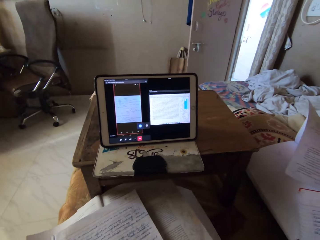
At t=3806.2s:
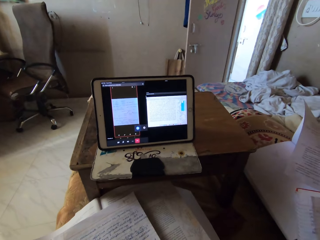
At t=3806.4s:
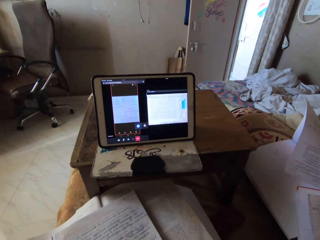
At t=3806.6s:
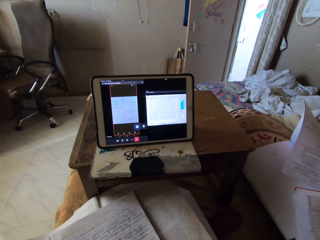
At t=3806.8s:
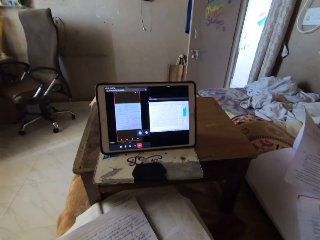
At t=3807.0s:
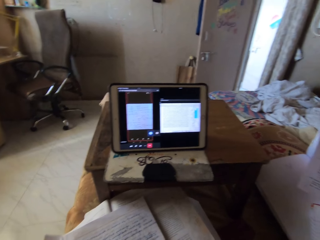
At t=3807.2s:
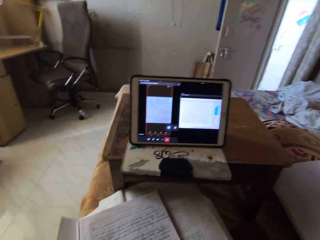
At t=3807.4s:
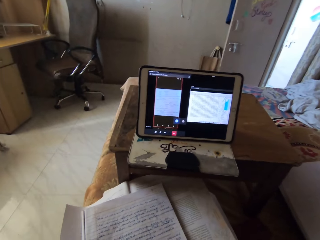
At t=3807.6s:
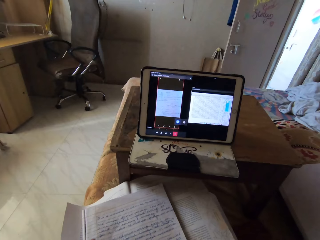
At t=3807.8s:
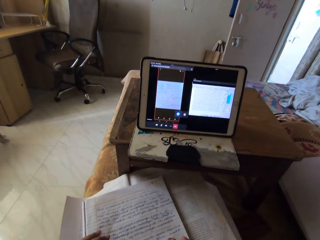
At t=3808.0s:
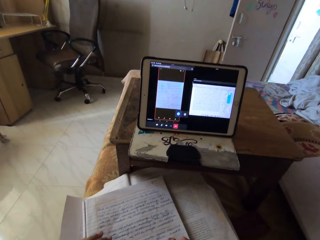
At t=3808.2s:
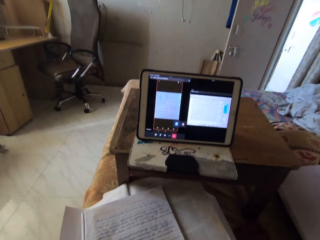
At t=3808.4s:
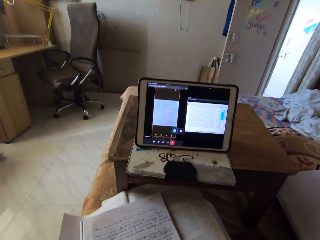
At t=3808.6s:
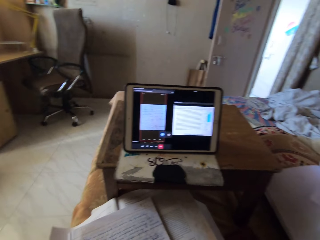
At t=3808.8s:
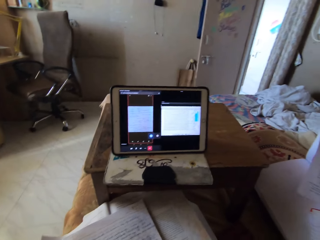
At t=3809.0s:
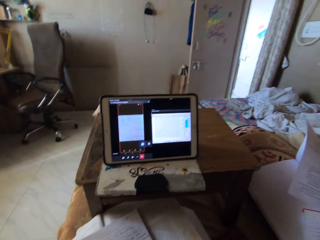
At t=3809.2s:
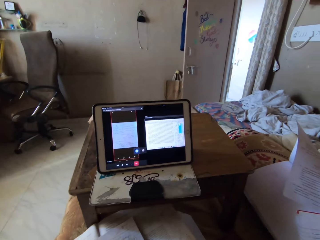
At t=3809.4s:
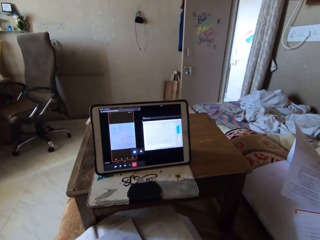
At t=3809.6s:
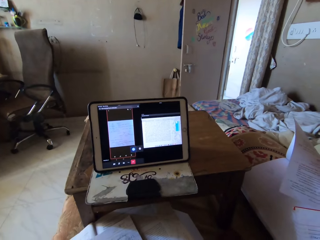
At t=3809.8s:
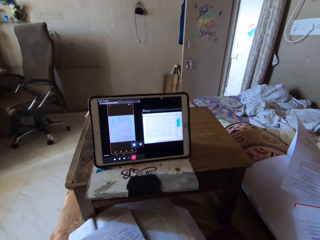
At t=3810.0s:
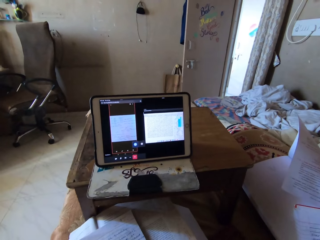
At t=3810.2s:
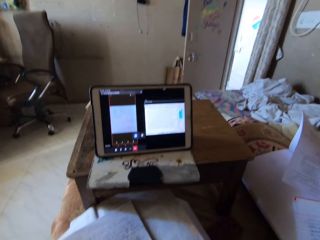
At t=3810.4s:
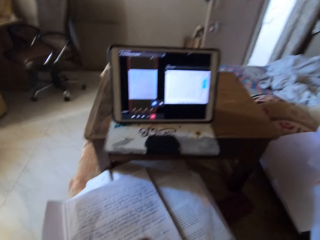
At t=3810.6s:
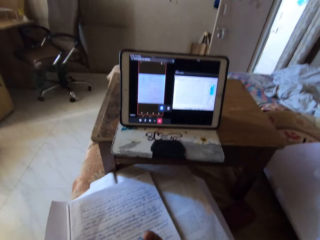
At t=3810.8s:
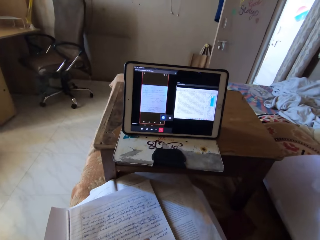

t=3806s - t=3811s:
The camera wearer reads a book.

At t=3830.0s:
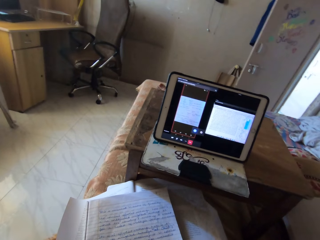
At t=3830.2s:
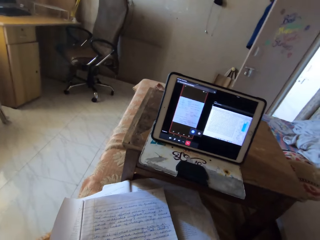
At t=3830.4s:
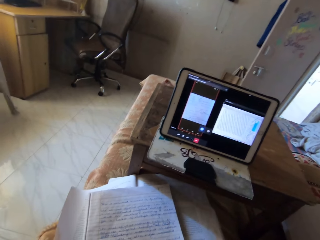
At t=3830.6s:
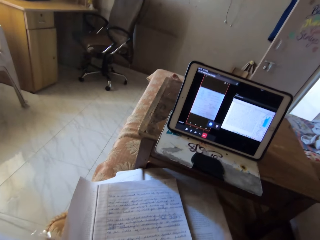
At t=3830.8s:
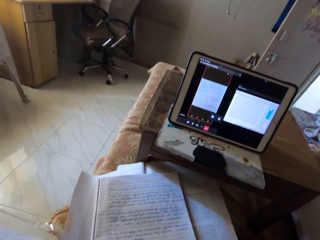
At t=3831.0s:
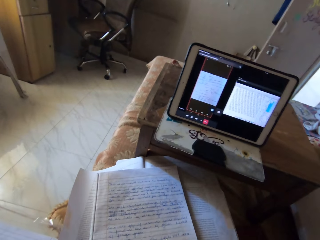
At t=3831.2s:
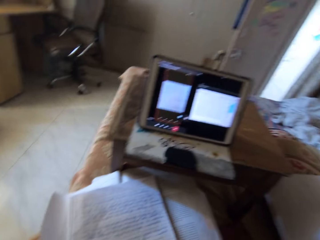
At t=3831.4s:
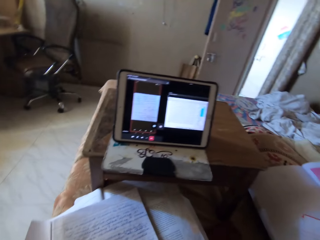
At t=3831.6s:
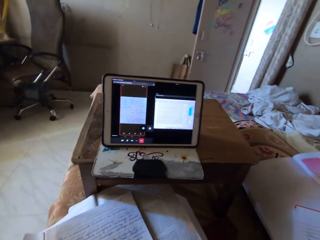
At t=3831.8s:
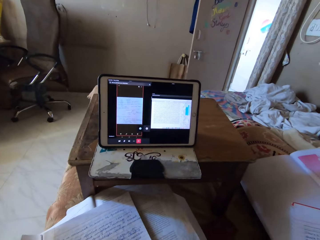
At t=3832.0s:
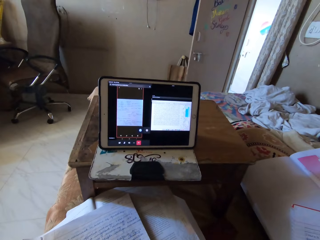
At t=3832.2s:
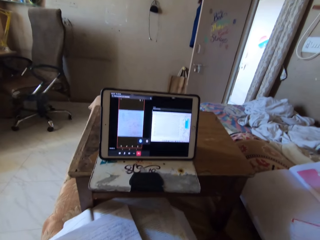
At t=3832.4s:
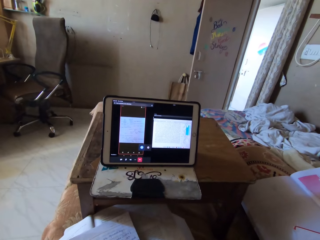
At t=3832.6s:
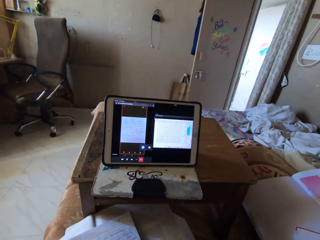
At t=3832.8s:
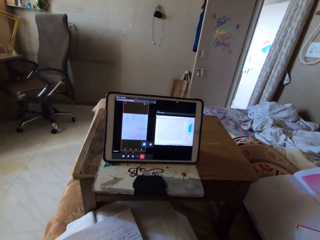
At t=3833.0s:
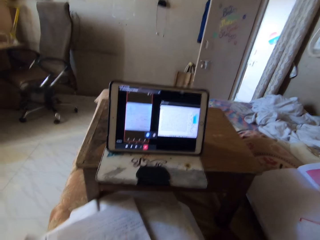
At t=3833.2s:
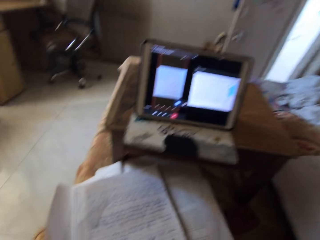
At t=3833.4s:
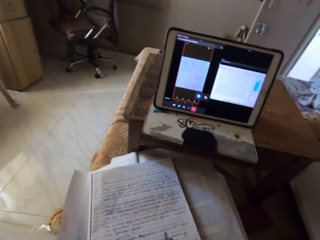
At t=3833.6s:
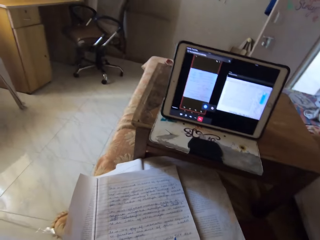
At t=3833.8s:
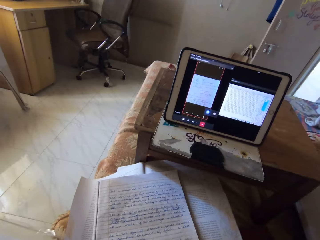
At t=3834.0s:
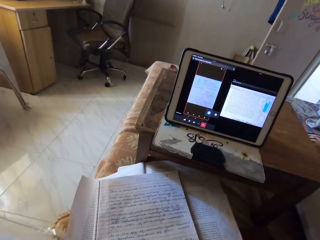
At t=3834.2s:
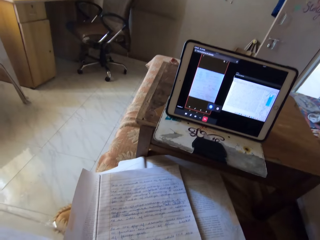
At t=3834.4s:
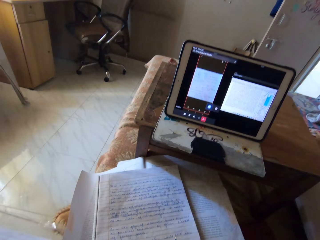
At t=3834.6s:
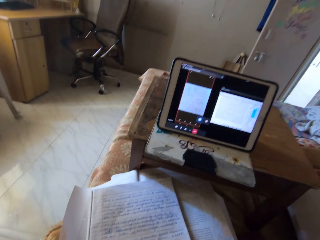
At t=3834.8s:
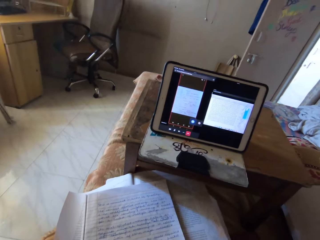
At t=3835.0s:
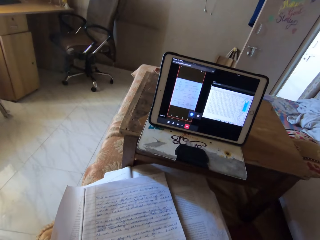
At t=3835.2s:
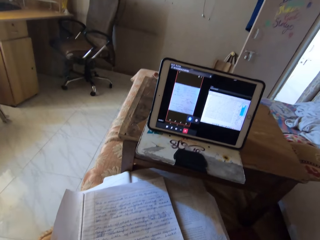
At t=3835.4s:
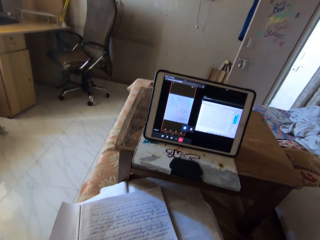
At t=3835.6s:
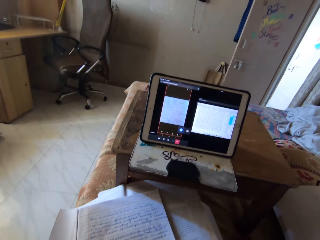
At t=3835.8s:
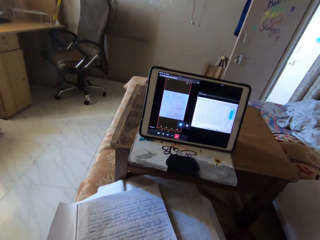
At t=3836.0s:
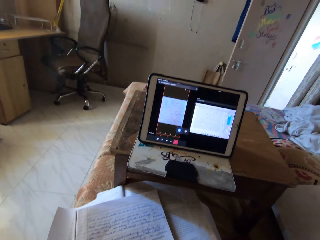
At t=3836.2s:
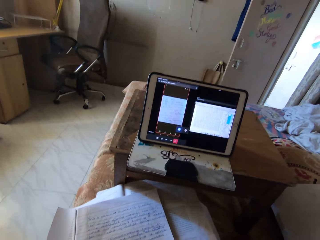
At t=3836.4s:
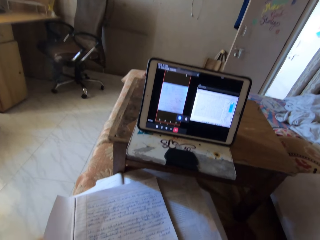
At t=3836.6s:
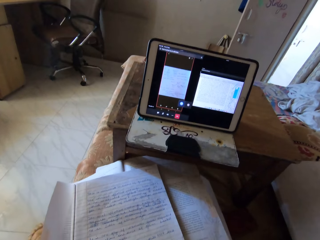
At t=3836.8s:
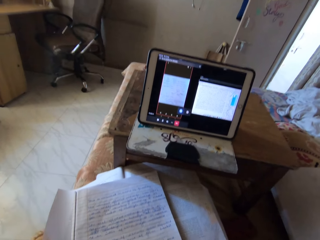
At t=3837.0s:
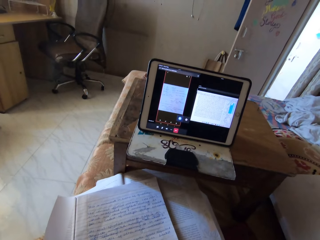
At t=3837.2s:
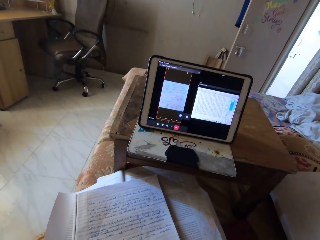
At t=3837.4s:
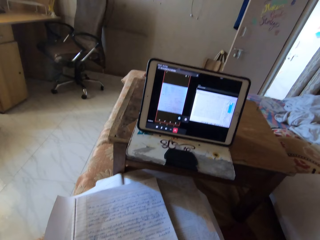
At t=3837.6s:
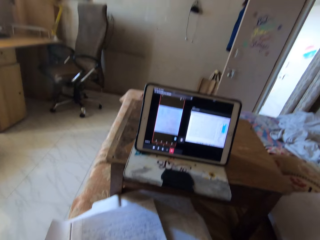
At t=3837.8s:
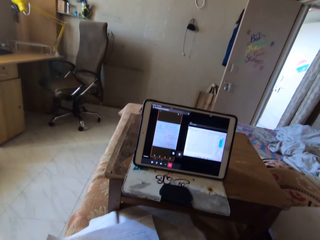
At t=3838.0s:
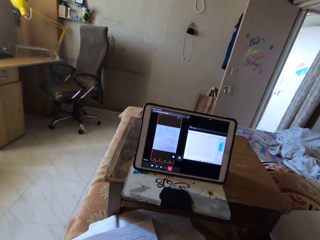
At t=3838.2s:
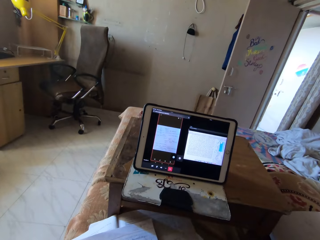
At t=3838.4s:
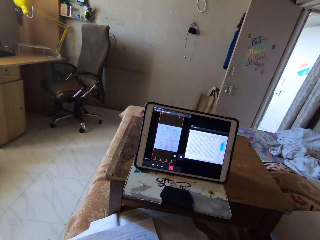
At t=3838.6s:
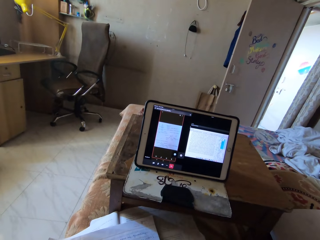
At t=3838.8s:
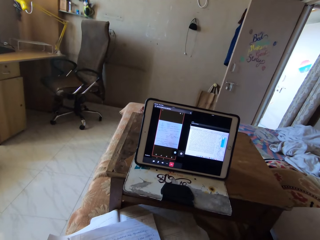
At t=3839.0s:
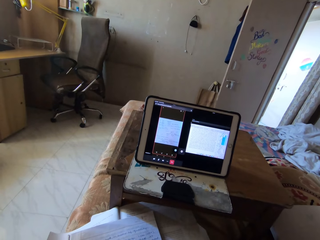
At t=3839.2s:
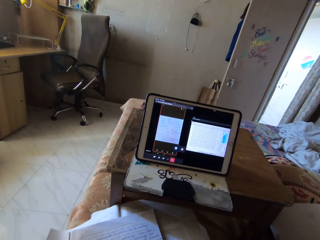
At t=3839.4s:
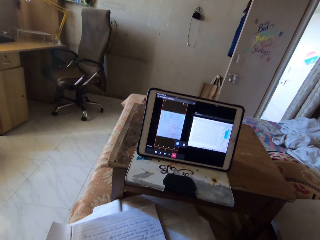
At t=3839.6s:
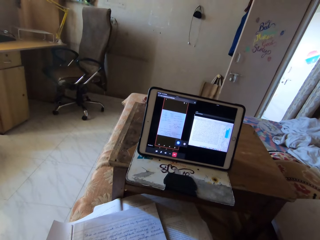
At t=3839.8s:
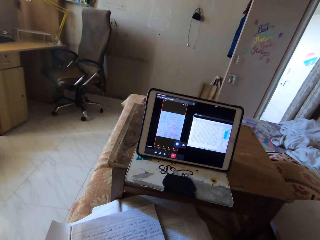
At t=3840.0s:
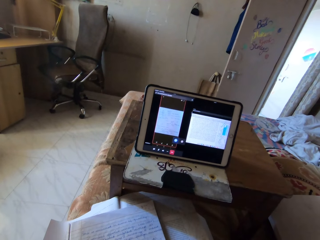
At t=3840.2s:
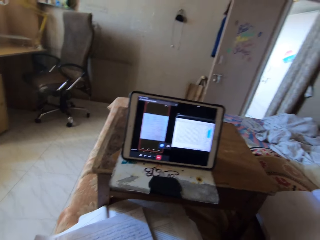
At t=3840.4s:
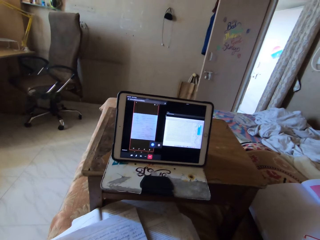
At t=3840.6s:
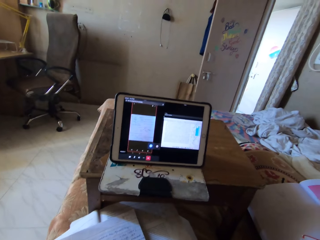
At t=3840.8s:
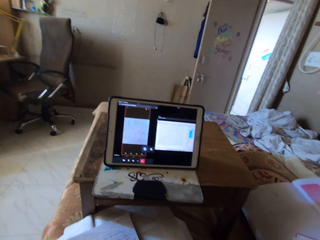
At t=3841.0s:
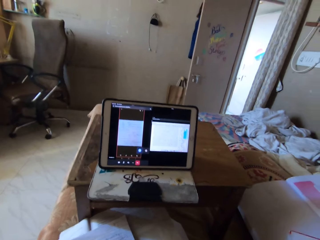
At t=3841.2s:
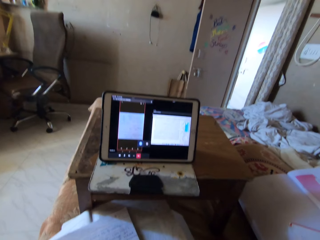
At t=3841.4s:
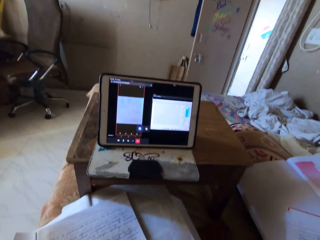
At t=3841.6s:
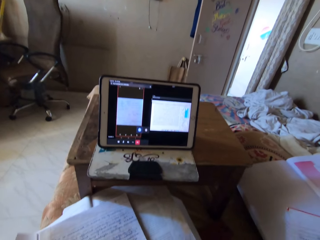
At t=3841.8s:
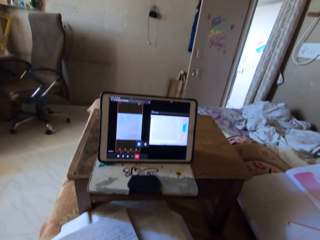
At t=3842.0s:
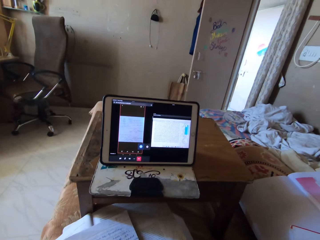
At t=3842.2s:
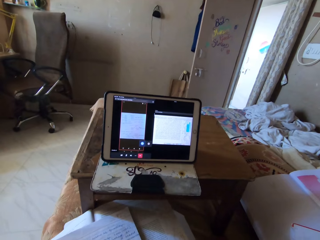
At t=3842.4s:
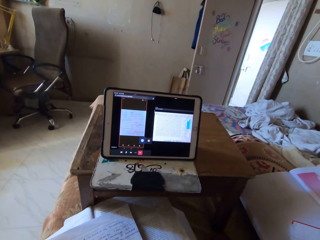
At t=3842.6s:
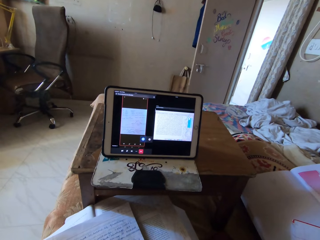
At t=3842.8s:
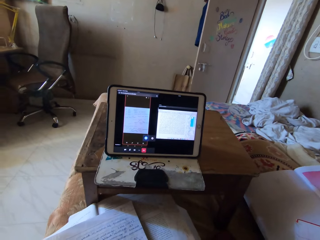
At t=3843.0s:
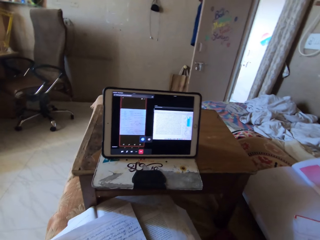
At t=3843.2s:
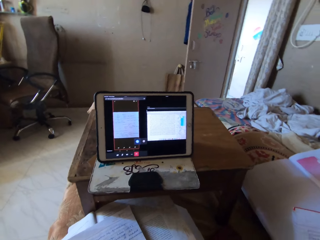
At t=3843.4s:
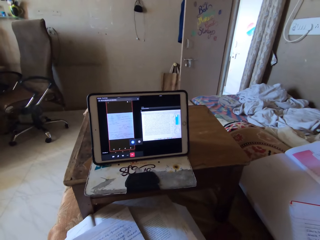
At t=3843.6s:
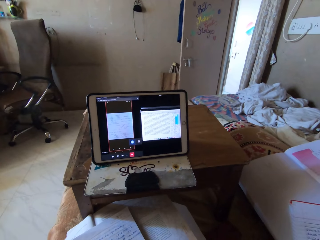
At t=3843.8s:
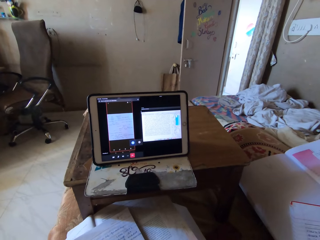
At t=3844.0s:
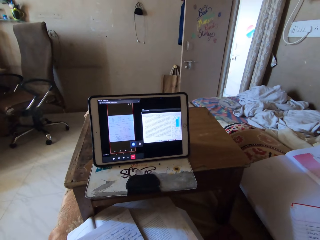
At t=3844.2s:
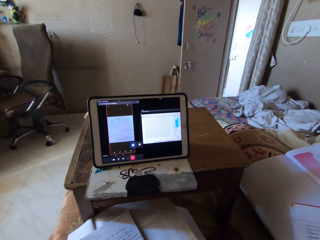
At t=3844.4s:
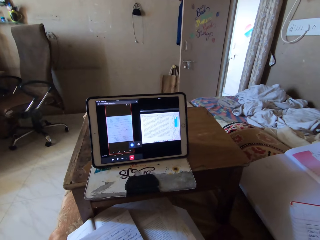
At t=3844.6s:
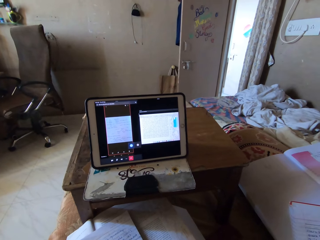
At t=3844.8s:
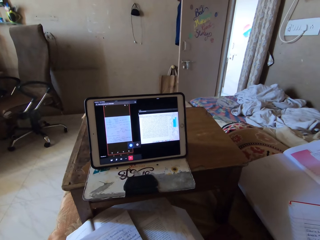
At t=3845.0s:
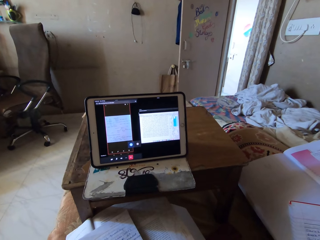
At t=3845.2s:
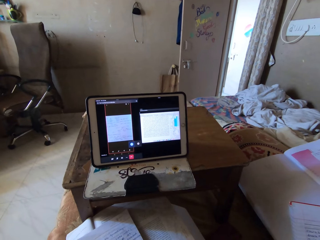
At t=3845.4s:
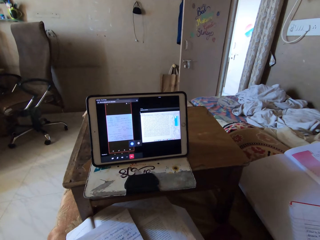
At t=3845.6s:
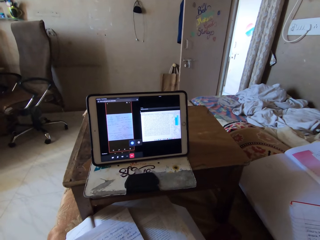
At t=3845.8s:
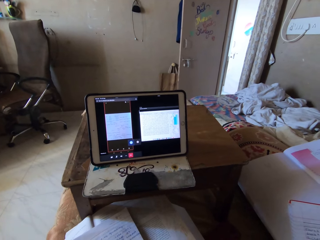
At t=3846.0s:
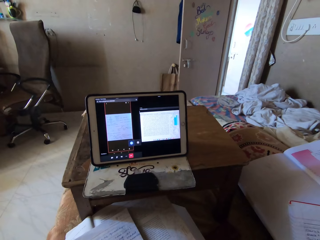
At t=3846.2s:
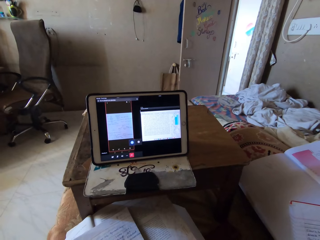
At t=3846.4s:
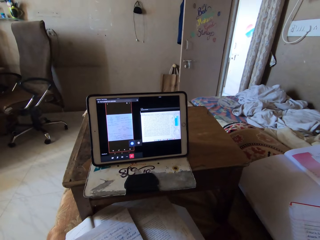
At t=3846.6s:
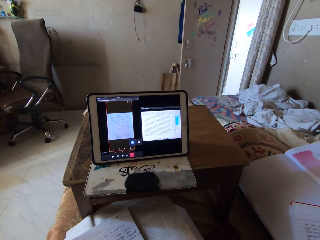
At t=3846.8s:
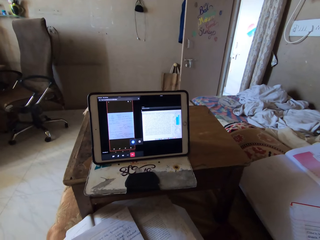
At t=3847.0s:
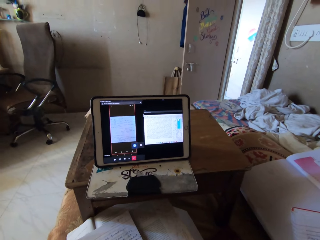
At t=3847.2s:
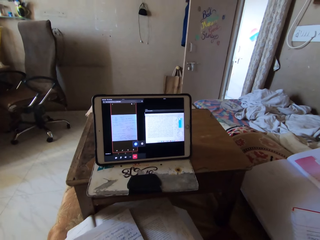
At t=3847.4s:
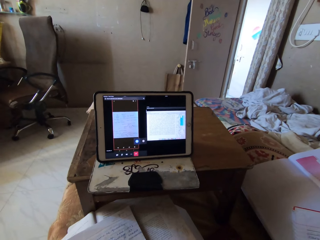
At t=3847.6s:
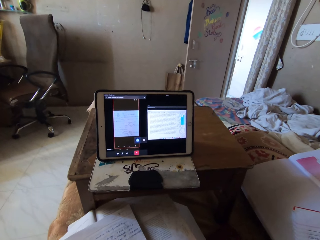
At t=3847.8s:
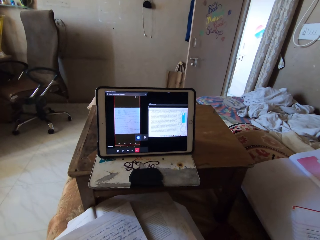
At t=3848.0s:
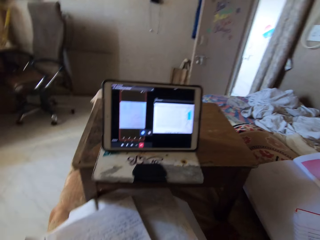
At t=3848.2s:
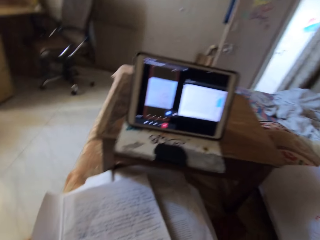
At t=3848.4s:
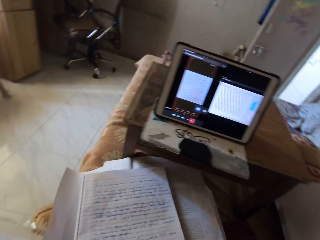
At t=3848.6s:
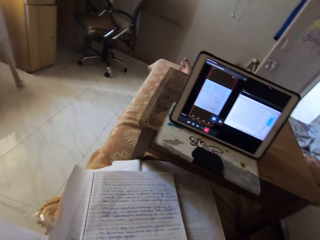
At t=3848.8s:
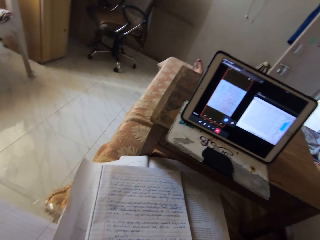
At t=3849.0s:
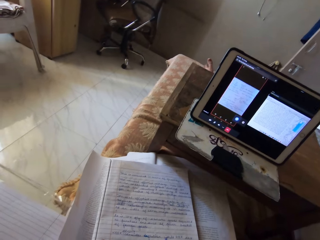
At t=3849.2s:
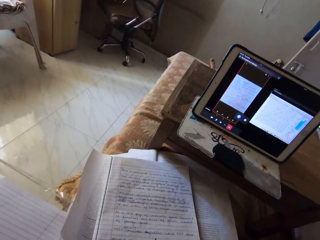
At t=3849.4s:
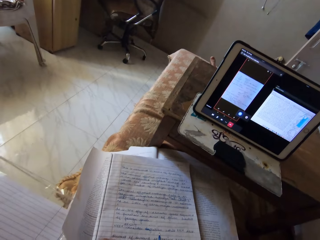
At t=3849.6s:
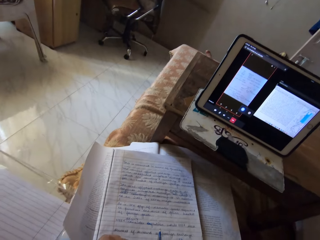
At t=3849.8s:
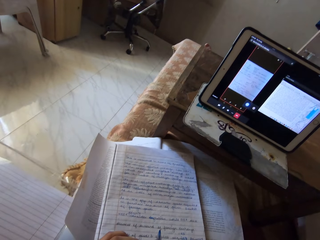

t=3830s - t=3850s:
The camera wearer looks at the tablet. They read a book. They look at the tablet. They read the book. They look at the tablet. They read the book.
